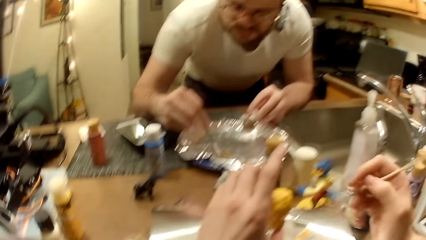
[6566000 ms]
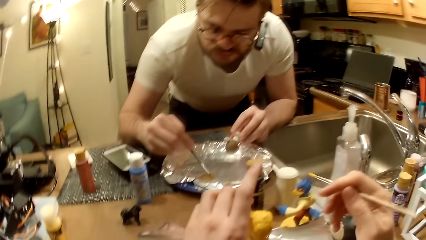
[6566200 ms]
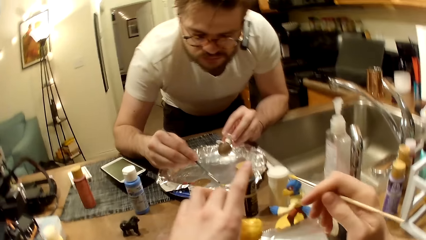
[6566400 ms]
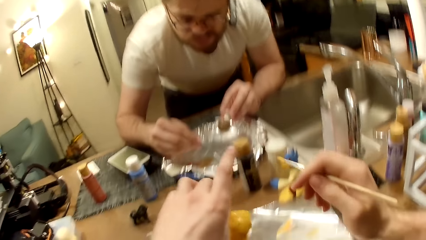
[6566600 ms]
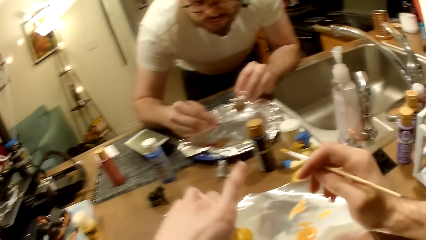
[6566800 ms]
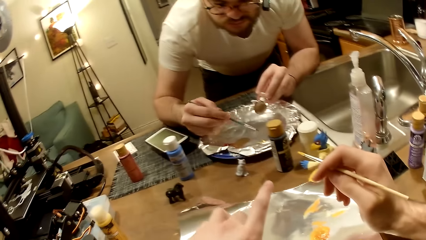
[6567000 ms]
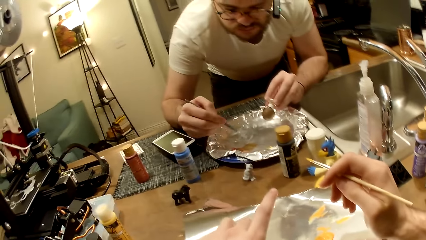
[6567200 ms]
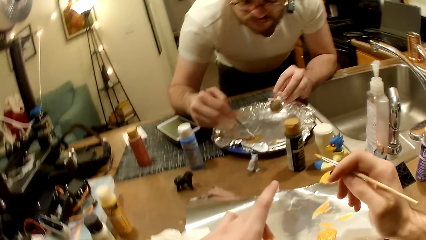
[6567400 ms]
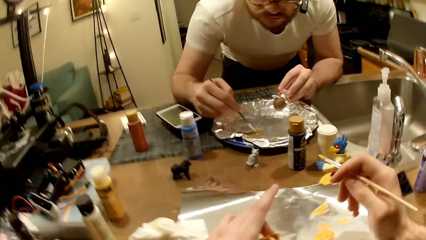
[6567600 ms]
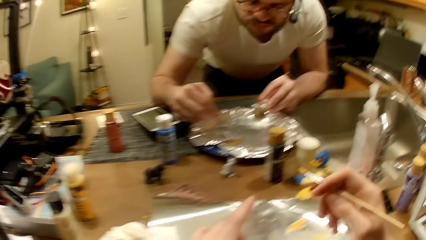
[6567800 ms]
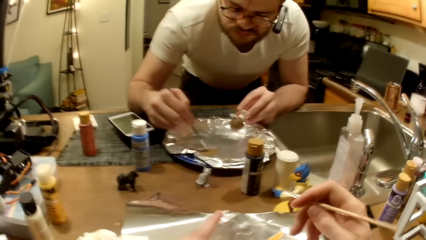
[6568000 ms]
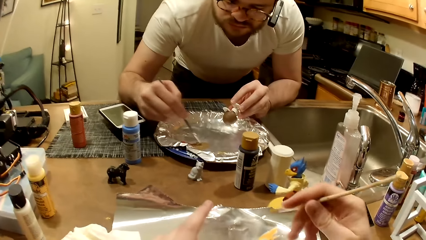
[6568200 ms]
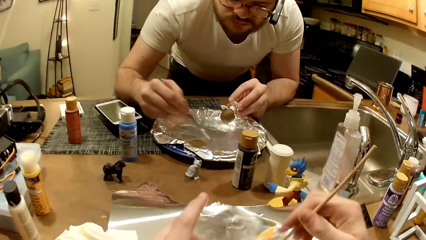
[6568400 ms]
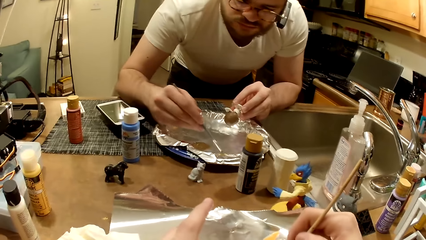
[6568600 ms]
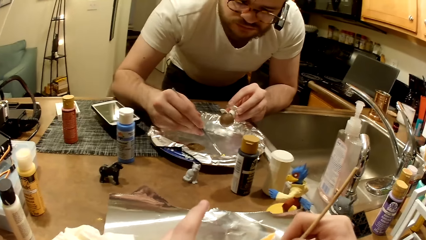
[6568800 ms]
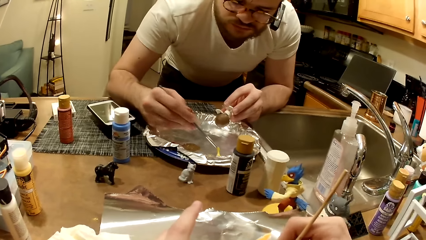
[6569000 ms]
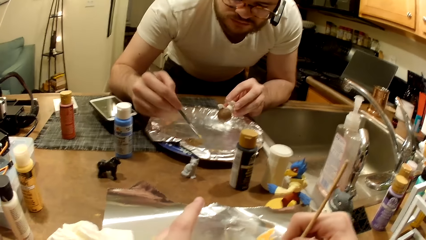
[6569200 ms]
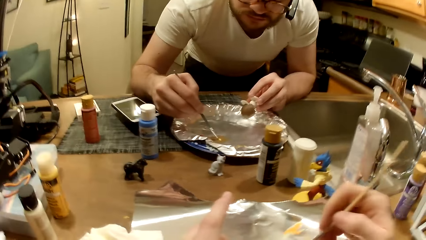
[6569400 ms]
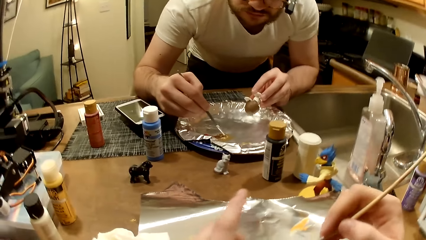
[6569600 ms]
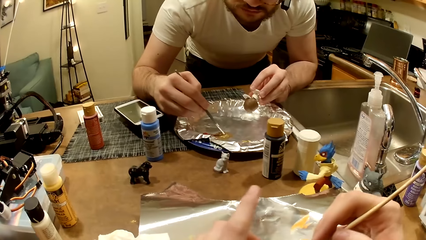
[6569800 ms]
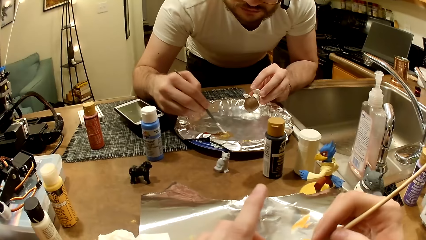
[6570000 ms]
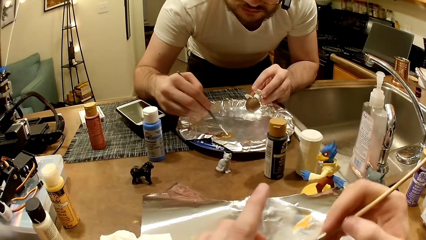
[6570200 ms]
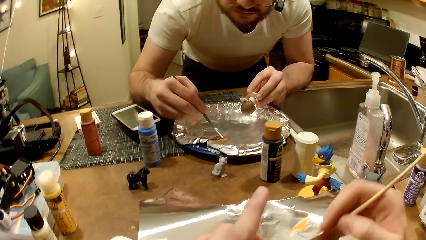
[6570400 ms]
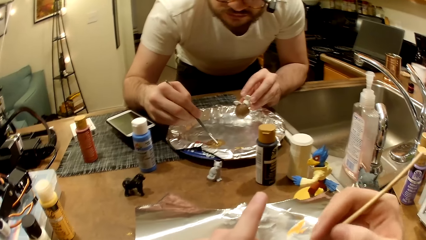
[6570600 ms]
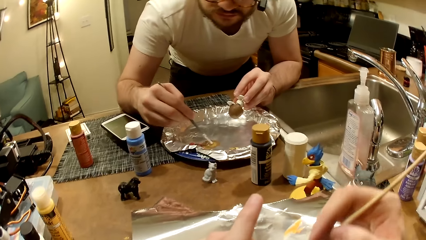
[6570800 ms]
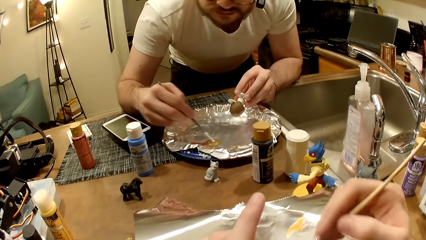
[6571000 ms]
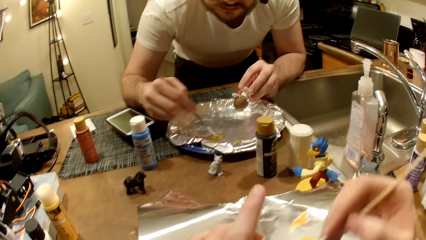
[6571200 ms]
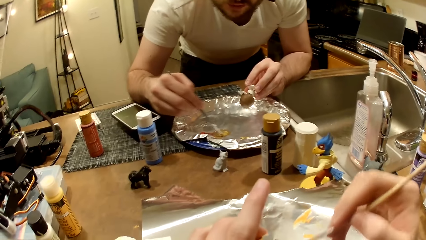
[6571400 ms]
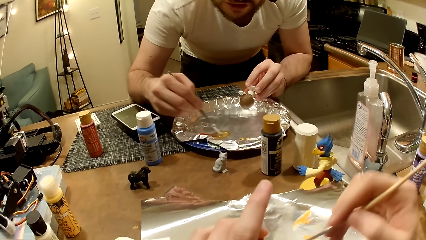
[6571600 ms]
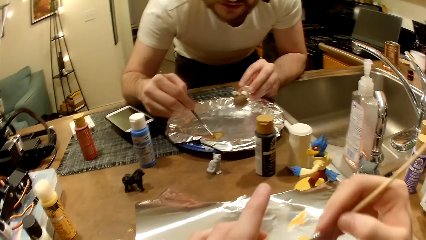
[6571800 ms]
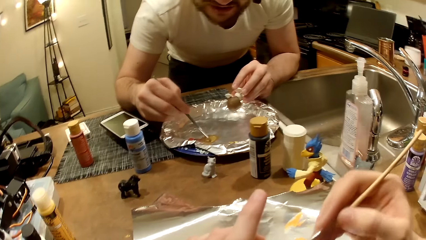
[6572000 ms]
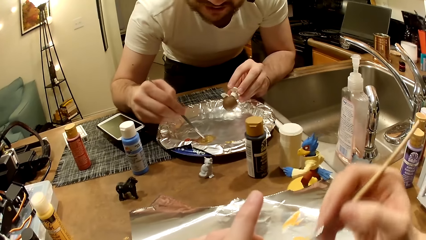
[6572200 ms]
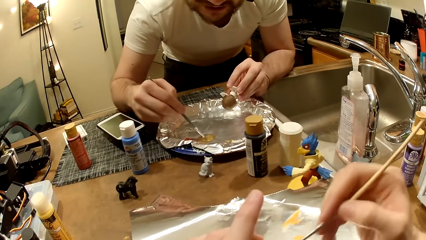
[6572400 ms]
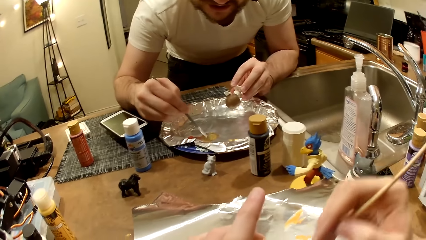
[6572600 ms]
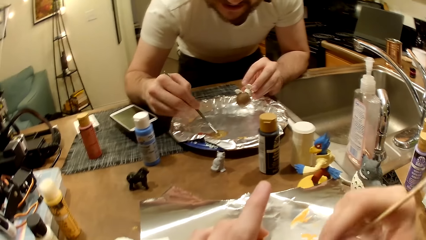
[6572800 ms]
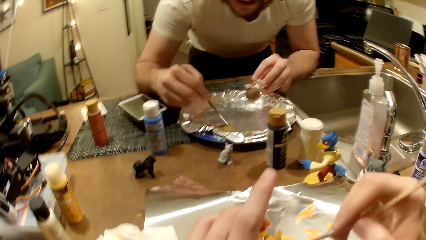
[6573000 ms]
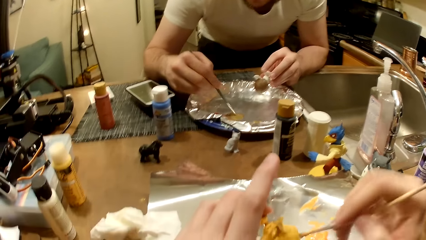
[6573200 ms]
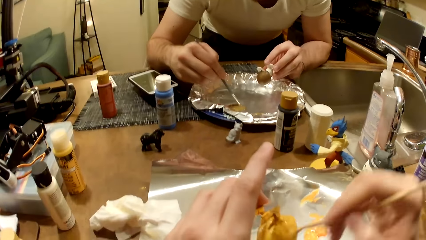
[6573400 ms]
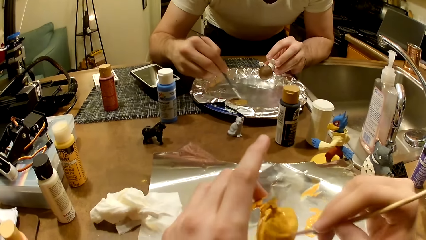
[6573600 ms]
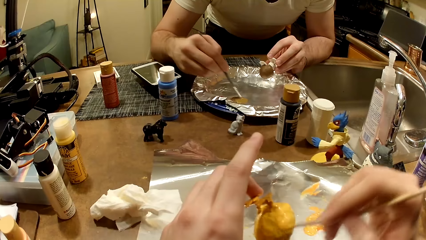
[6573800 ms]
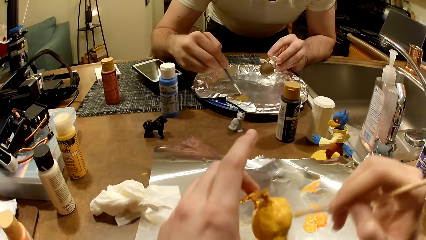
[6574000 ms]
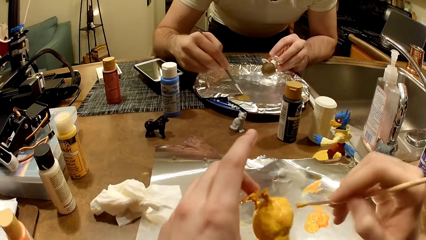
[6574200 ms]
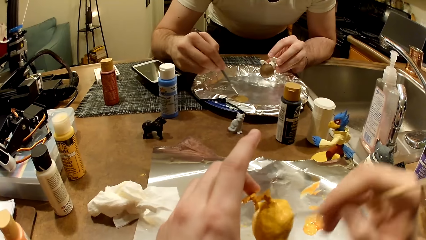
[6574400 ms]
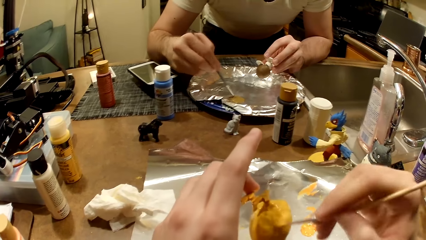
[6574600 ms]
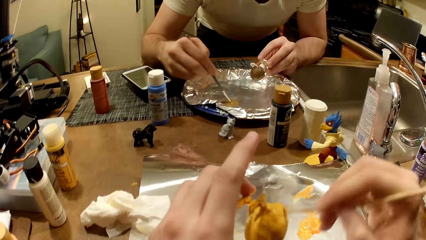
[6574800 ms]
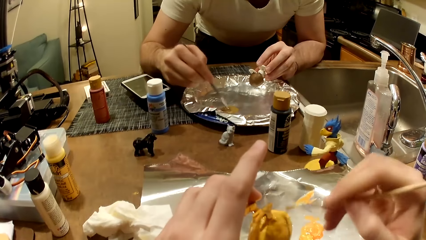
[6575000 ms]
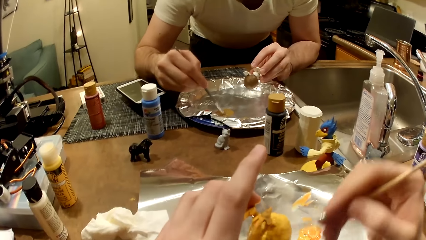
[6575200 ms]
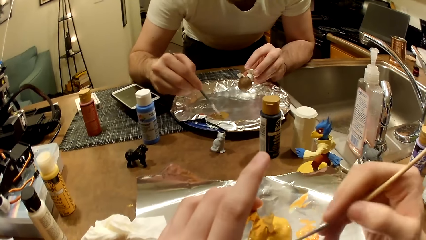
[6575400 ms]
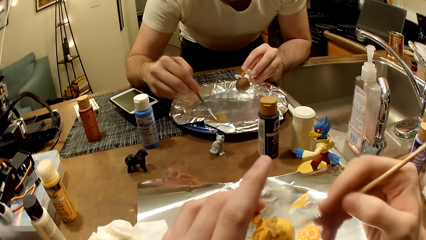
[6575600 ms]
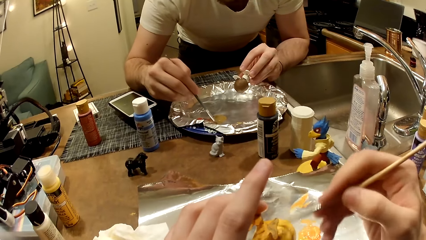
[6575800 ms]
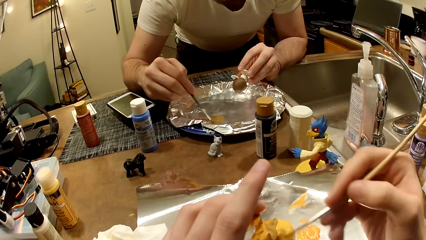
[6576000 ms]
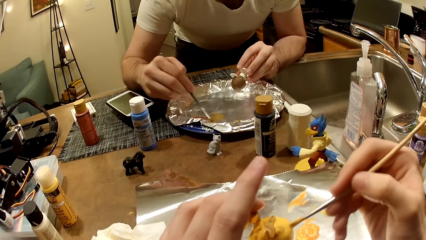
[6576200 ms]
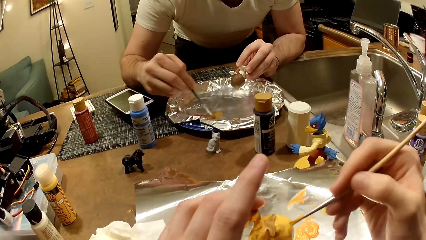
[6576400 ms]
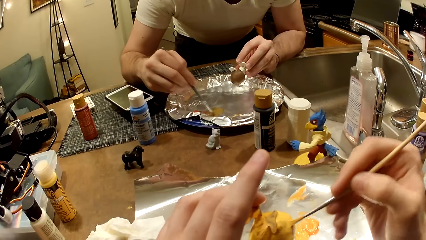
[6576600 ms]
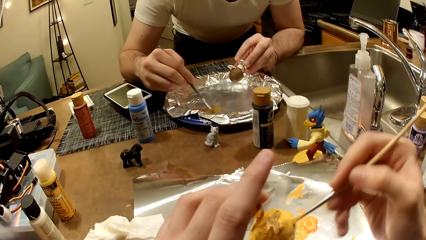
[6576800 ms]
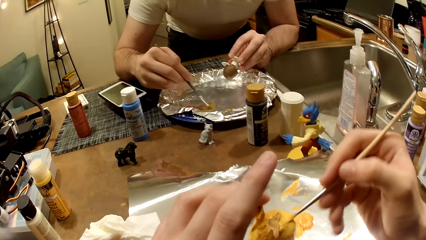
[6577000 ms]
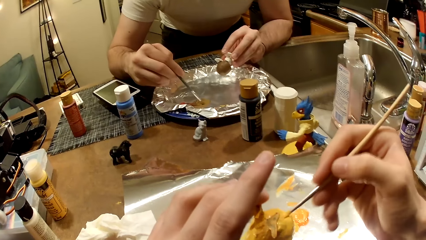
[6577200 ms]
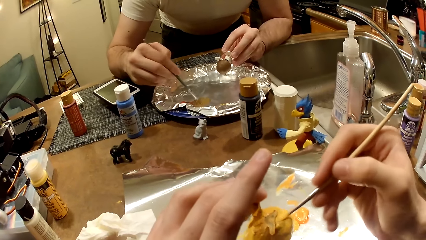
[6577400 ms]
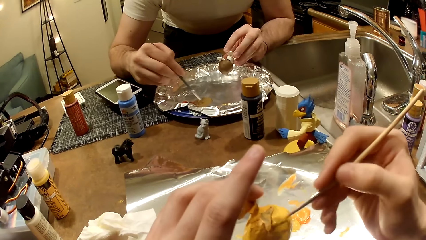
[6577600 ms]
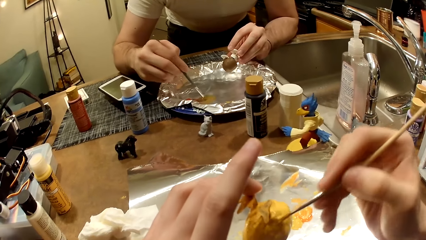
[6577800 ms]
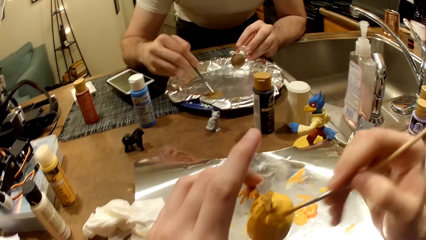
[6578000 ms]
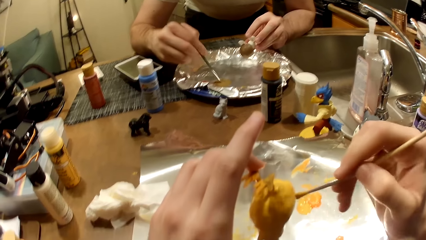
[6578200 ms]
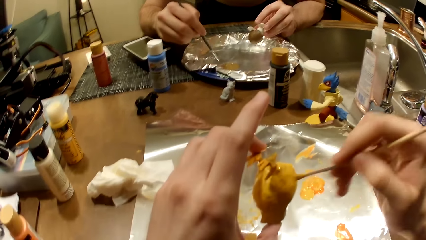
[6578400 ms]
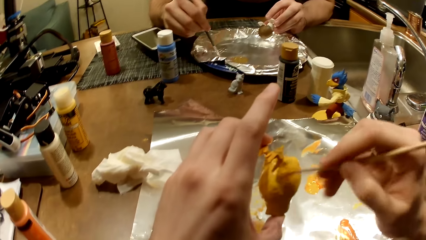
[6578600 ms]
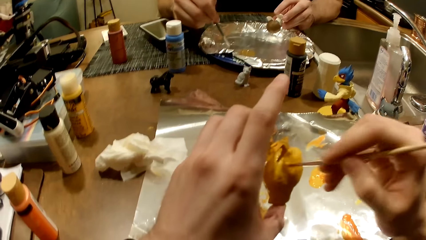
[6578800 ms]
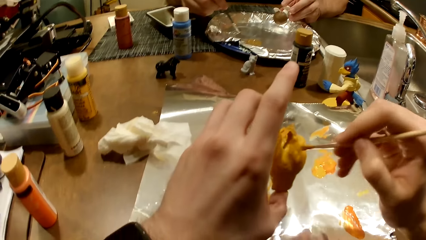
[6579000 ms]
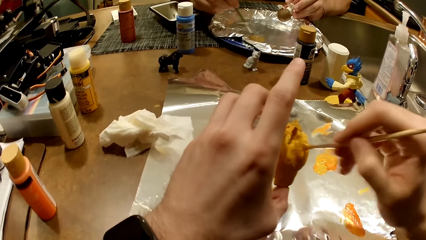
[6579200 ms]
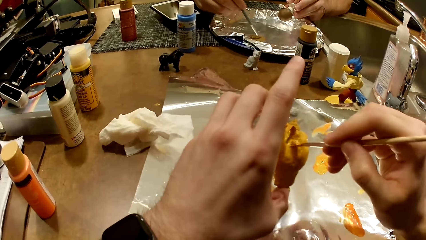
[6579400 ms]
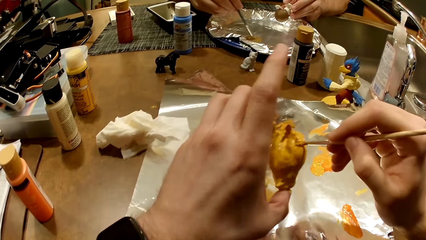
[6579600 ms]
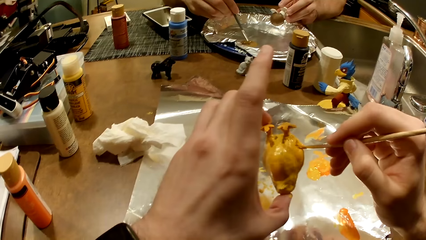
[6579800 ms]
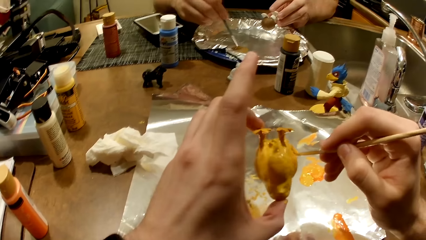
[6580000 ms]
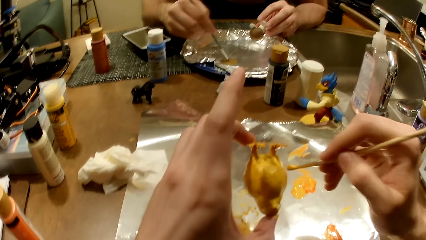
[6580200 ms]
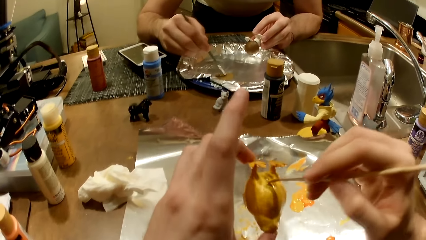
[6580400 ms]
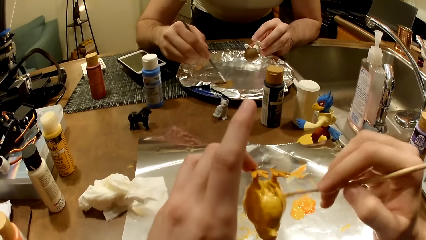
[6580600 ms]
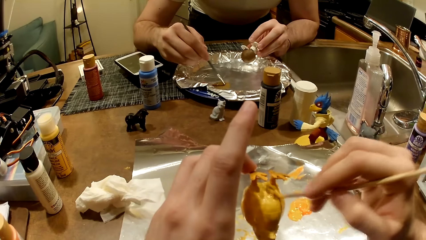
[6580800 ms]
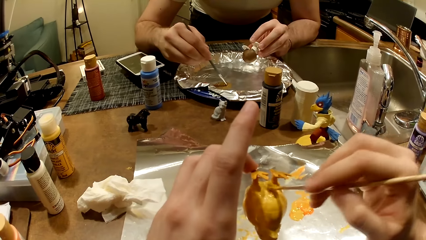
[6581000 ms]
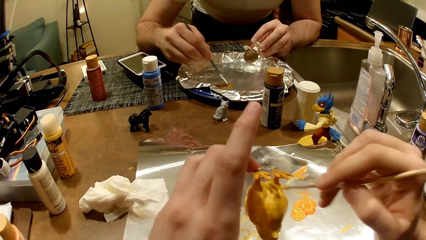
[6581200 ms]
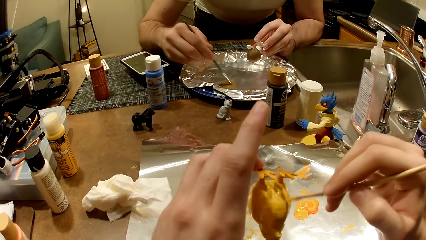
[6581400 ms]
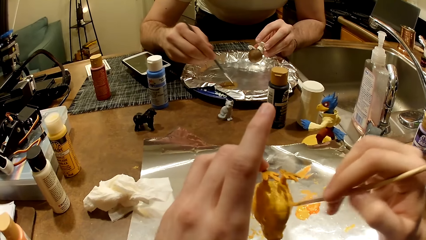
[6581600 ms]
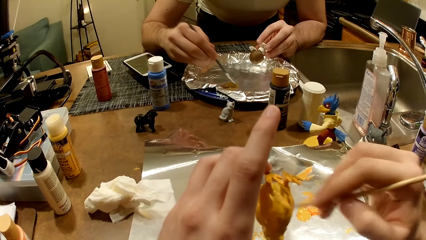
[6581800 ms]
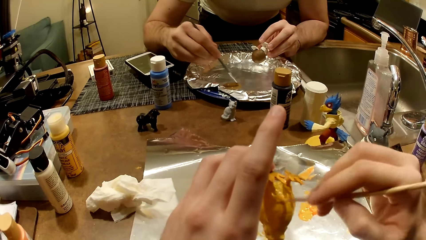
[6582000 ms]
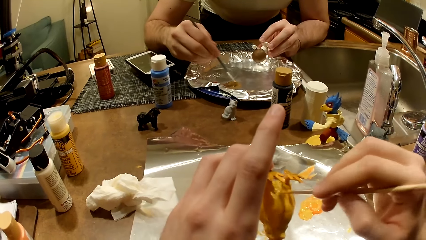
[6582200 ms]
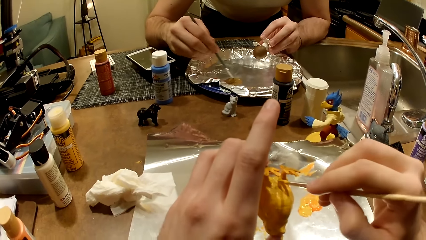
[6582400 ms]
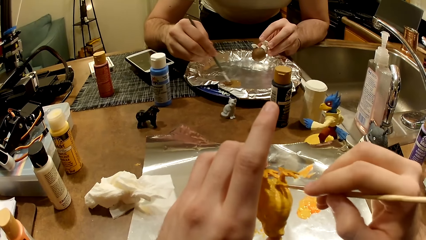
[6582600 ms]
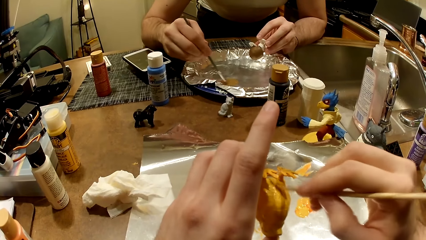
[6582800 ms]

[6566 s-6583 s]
The camera wearer takes paint from the foil paper with the paintbrush in his right hand. He converses with a man. He mixes the paint. He paints the action figure in his left hand with the paintbrush.
